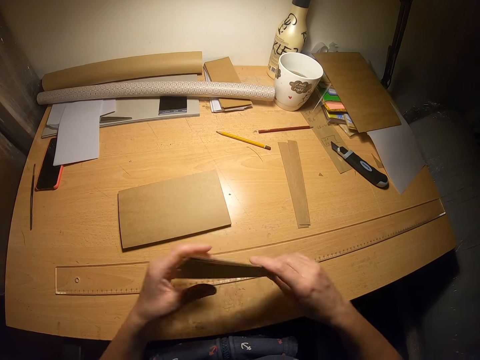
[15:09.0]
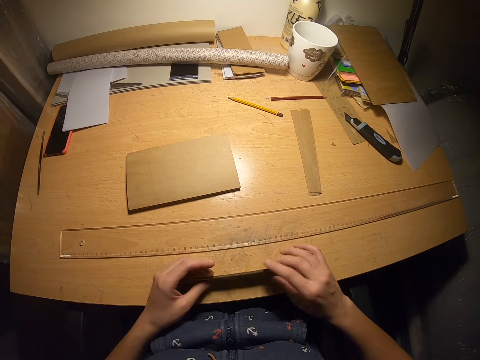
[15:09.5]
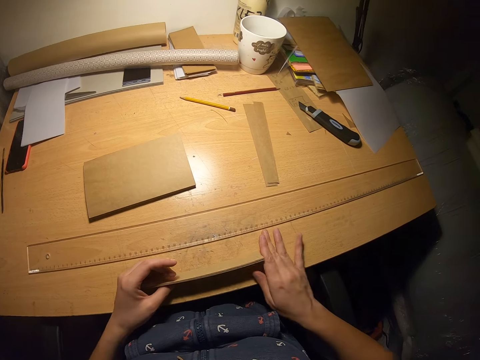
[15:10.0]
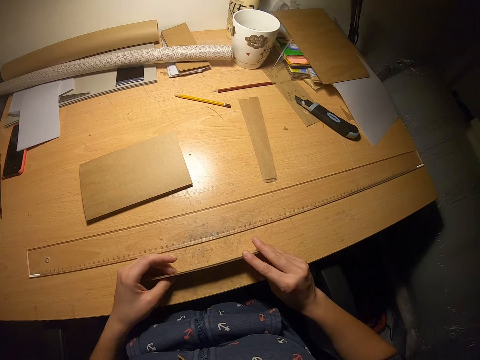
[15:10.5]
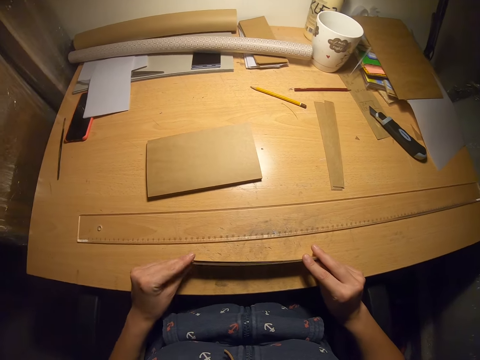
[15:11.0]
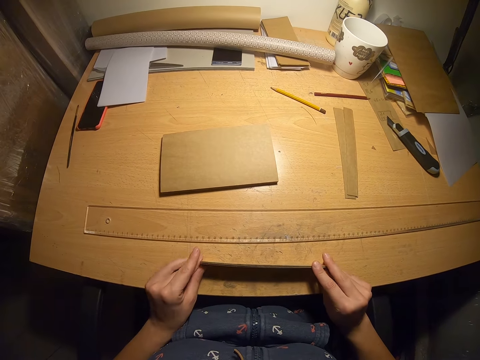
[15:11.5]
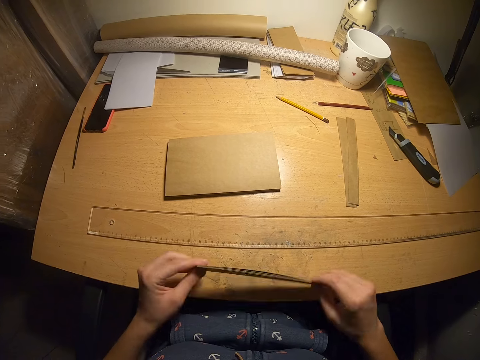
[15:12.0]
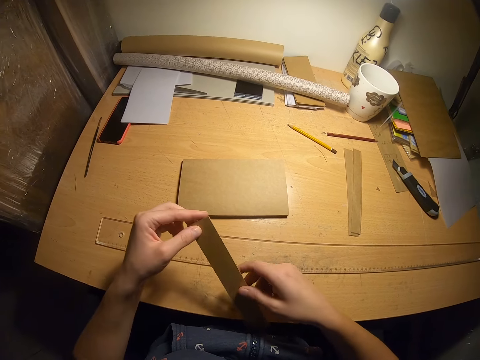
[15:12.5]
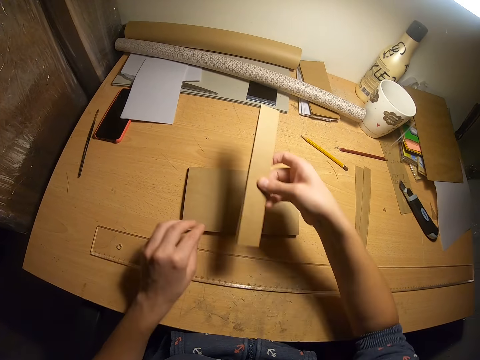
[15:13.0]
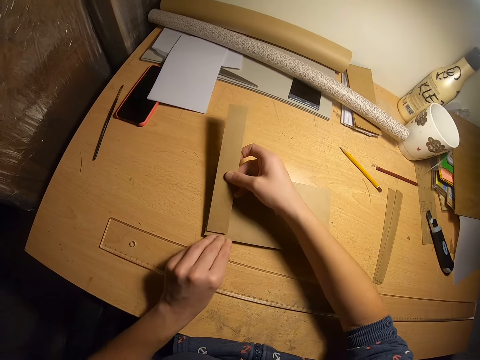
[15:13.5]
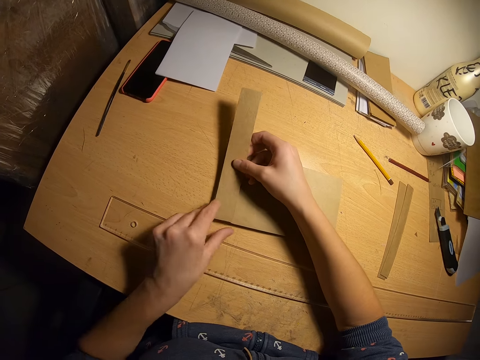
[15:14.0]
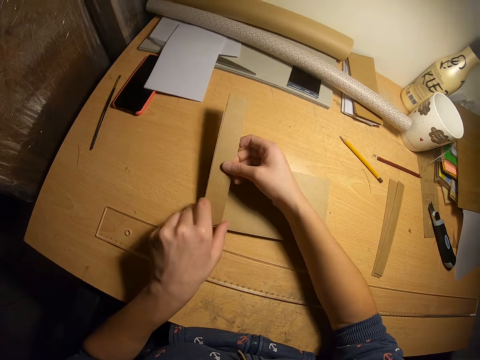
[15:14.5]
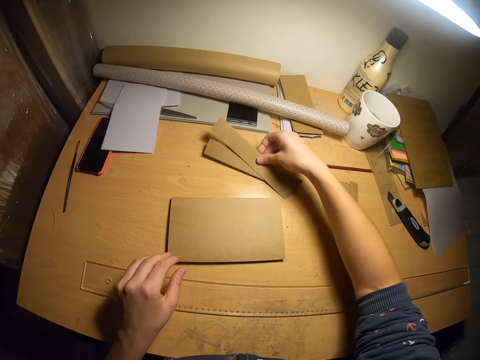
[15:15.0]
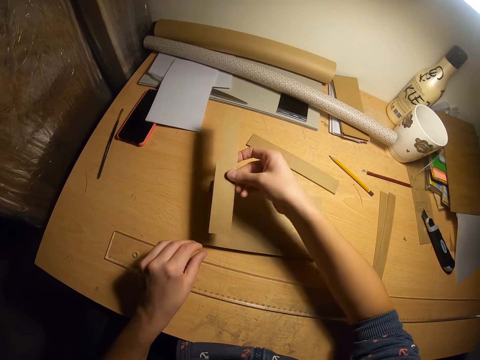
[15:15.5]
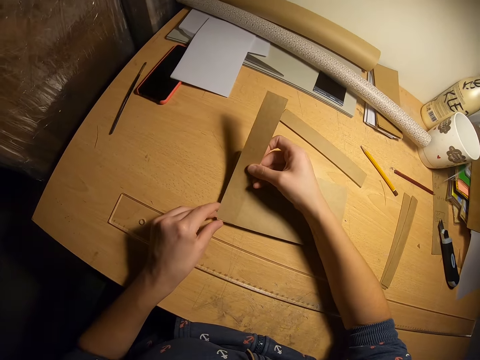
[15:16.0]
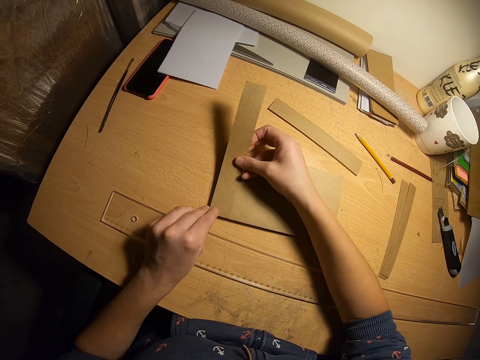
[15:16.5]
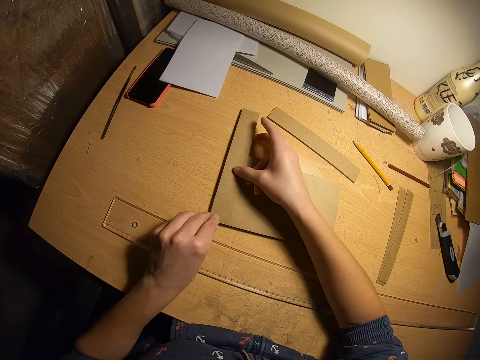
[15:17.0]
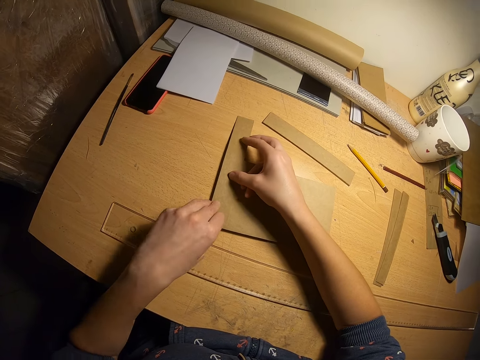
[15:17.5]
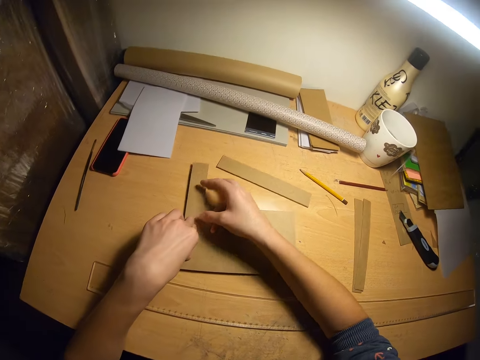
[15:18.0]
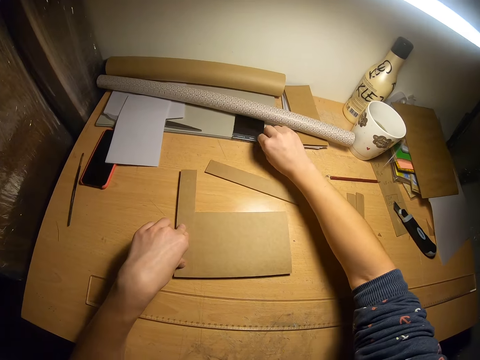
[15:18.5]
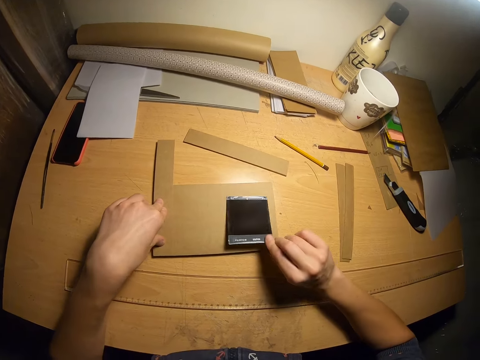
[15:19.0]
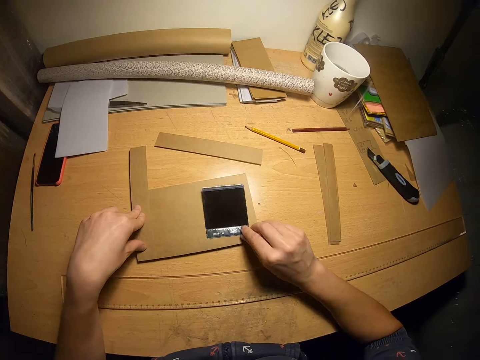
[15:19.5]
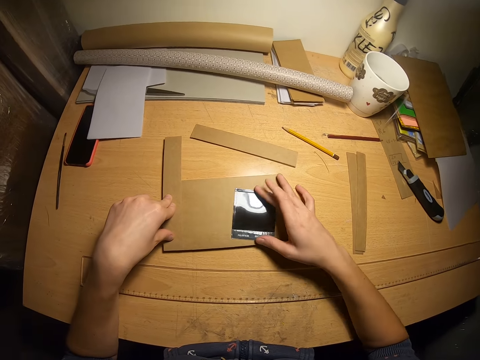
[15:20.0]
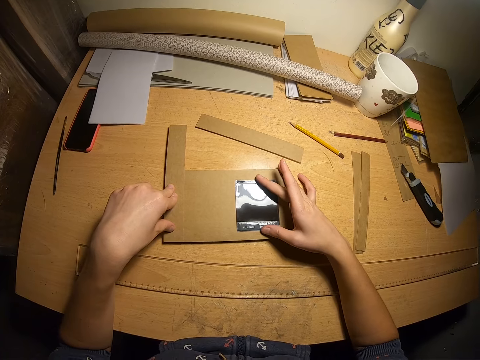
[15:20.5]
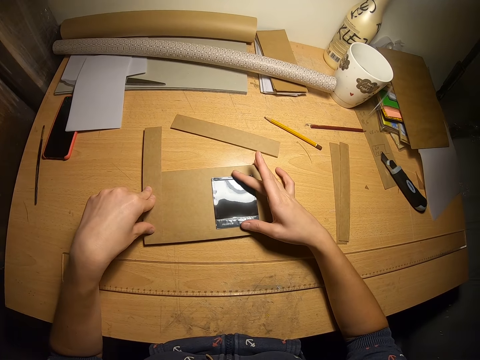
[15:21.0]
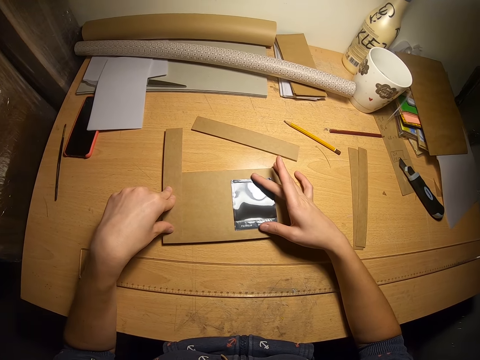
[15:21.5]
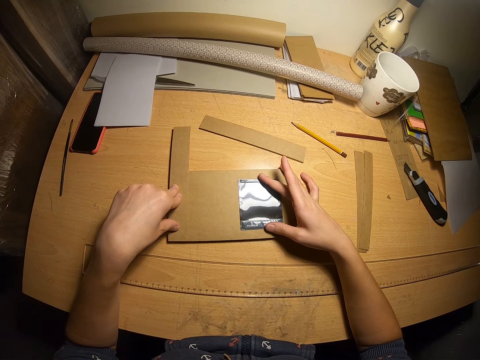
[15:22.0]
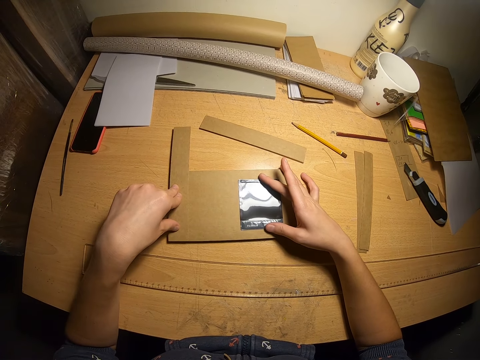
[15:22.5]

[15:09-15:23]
The camera wearer counts the pieces in the hand. They tap the pieces on the table. They place the cut pieces on the left side of the stacks. They remove the cut pieces from the left side of the stacks. They measure the pieces on a manila paper. They place some of the cut pieces in front of the stacks. They place the cut pieces on the left side of the stacks. They take one piece and measure with one piece. They take the ink pad from the front of the paper roll. They place the ink pad on the right side of the stacks on the manila paper. They examine the ink pad on the stacks.

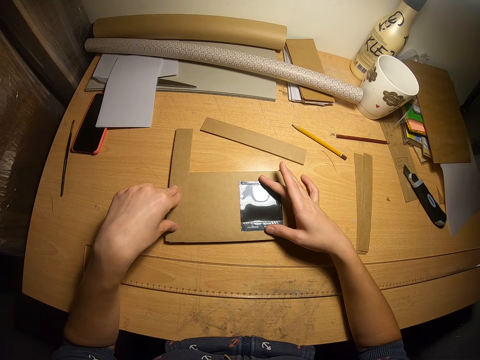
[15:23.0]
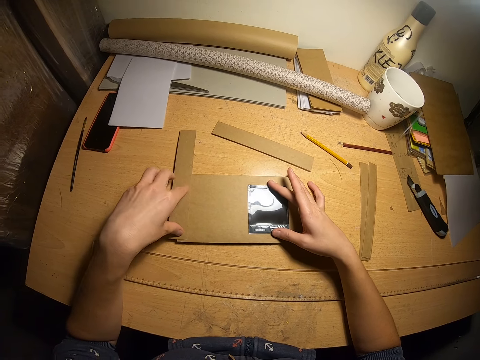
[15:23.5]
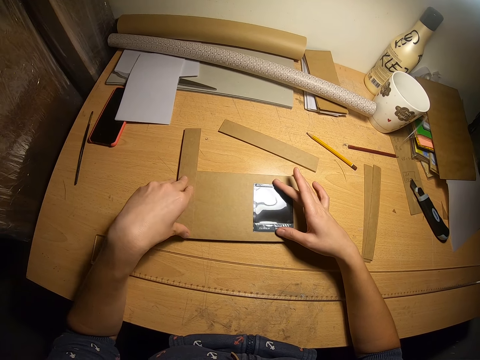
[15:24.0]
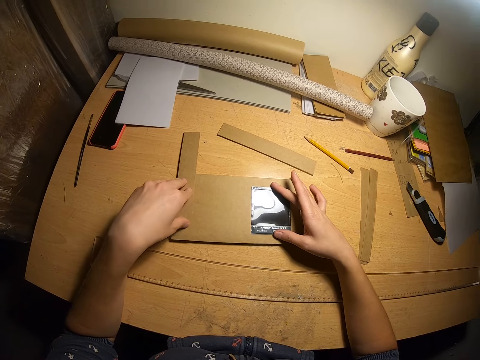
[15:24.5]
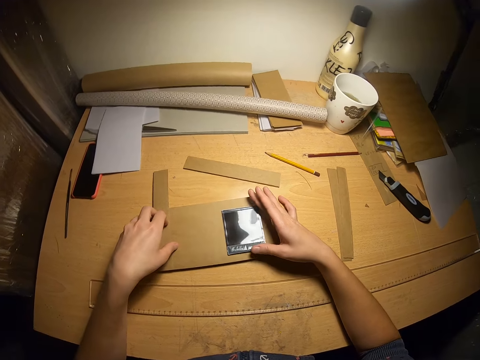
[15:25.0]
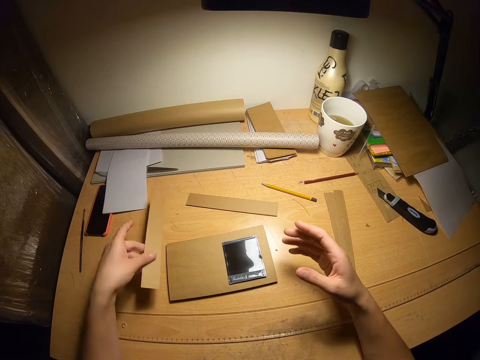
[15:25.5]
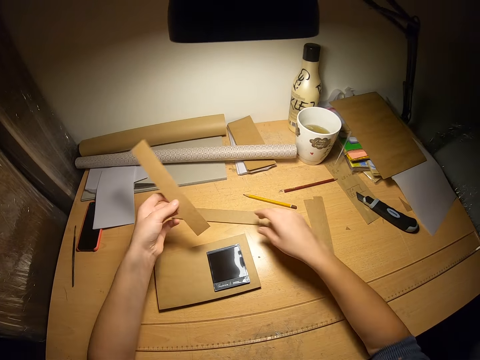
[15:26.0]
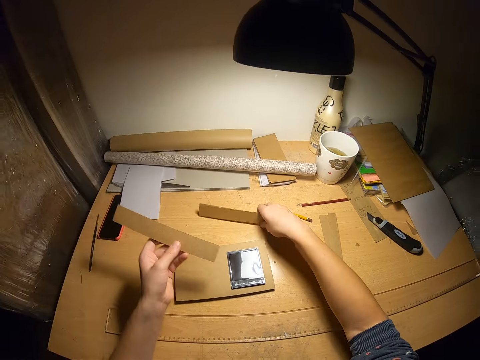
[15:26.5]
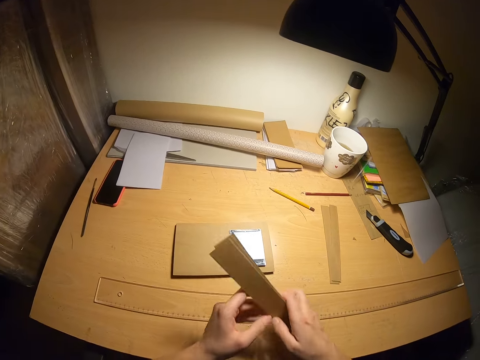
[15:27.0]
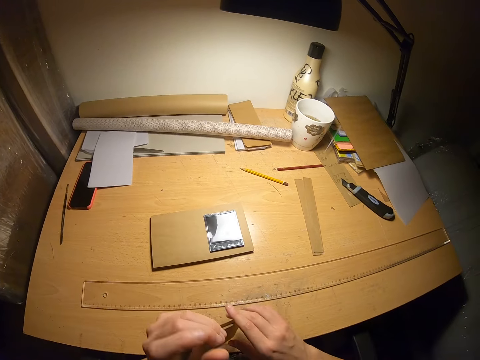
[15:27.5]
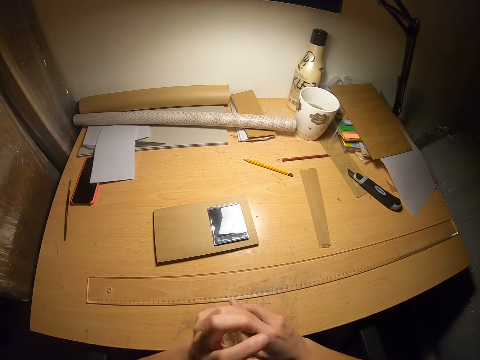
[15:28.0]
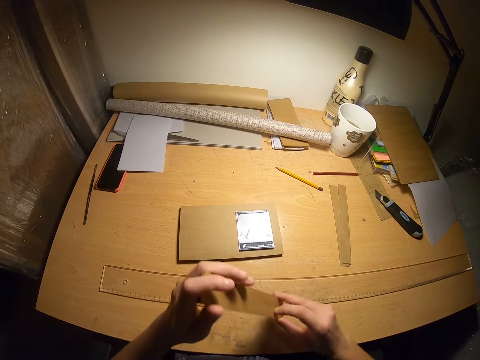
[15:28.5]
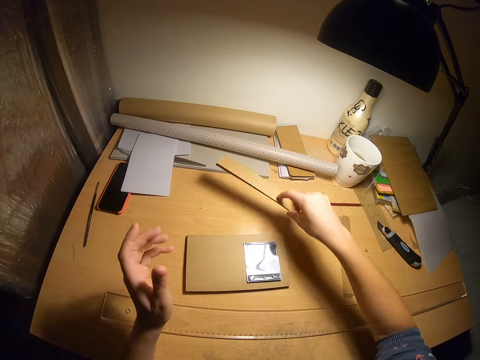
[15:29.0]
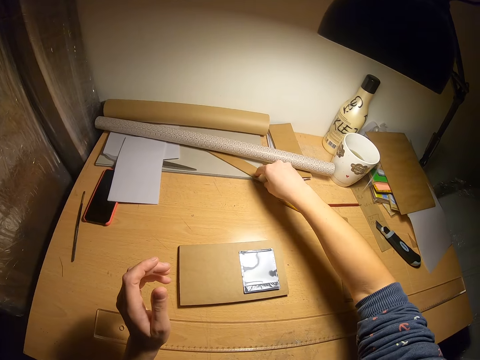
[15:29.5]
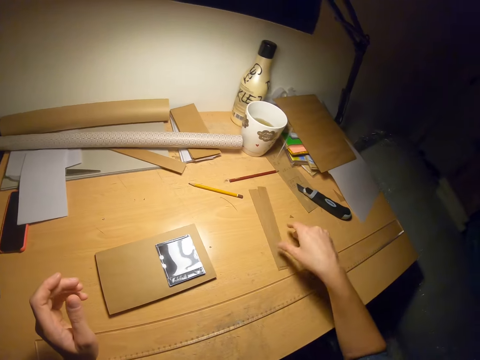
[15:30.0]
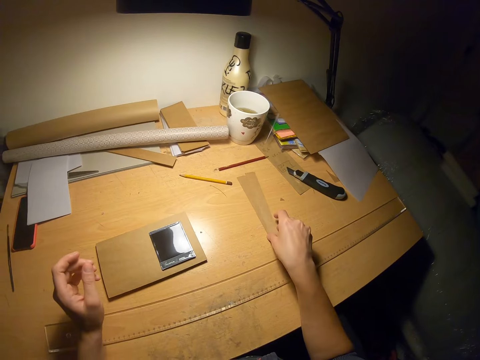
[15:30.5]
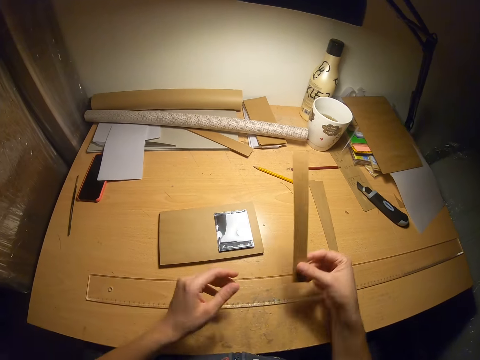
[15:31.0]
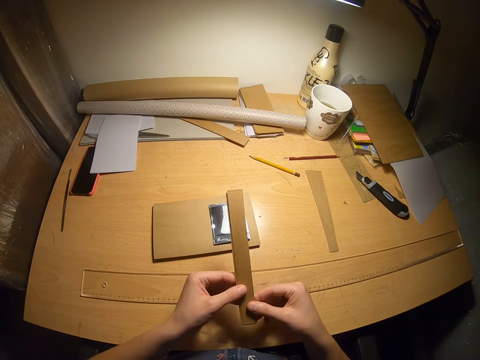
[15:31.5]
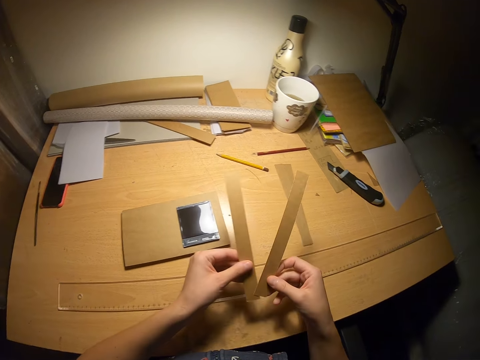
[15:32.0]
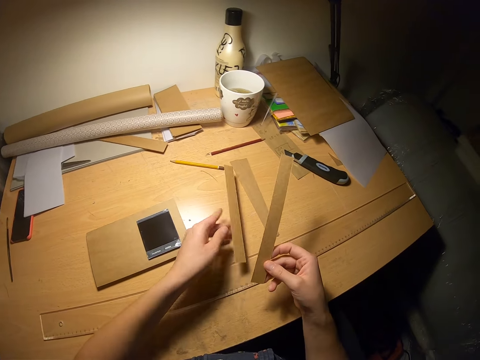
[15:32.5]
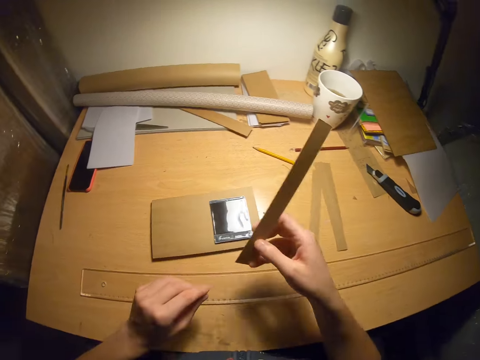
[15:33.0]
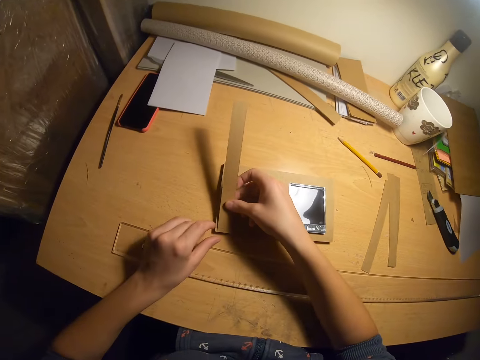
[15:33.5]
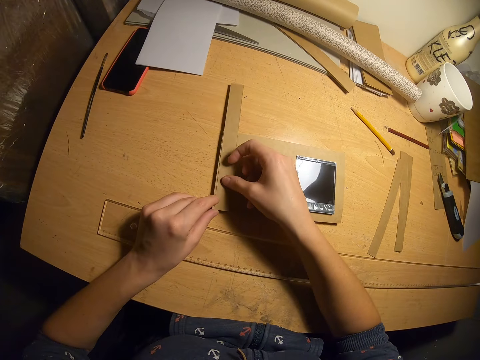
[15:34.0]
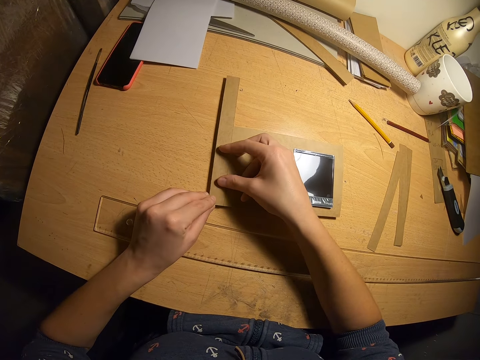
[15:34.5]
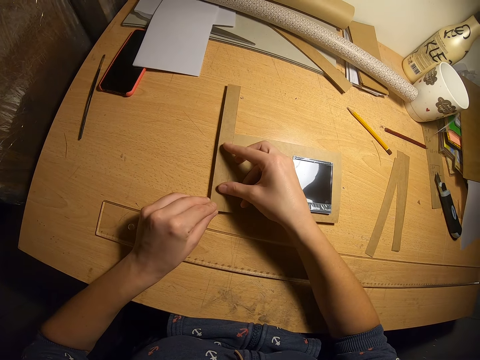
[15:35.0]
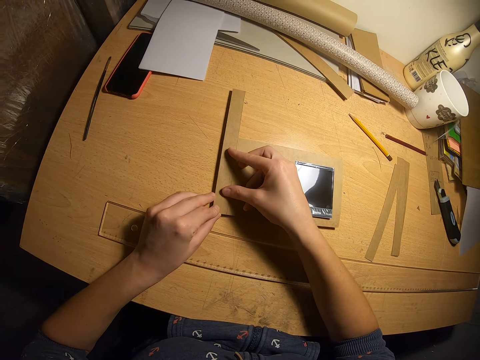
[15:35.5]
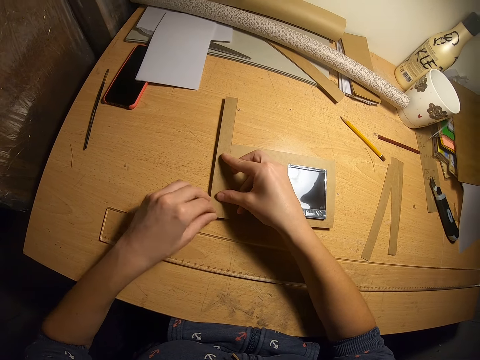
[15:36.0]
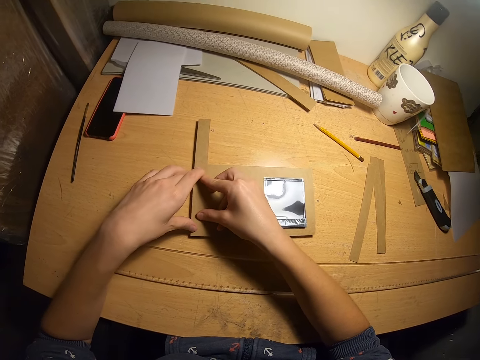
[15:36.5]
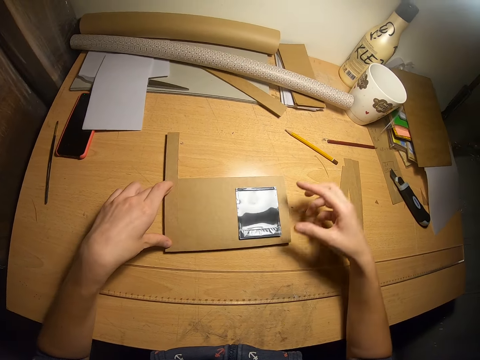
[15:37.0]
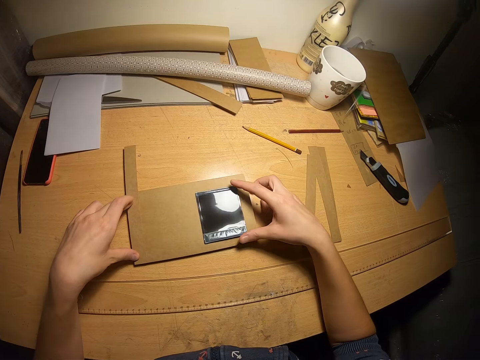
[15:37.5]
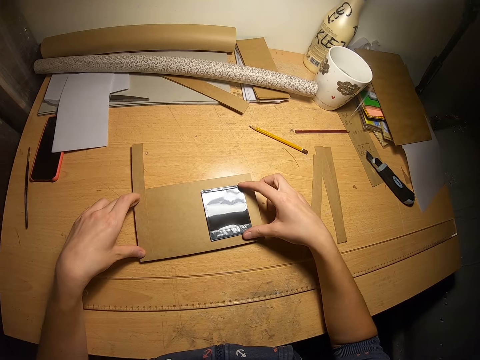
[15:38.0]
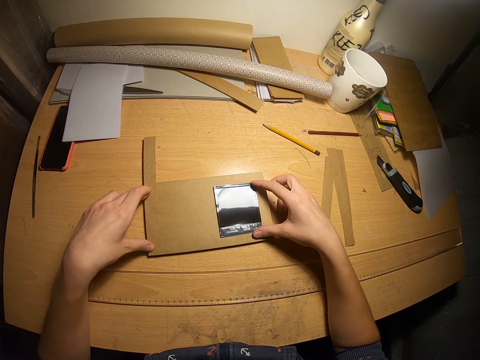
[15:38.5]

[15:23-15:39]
The camera wearer adjusts the cut pieces on the stack further to the left. She removes the cut pieces on the left of the stacks. She holds the piece of manila. She takes the other cut pieces of manila in front of the stacks with her right hand. She collates the cut pieces together in her hands. She taps the pieces on the table. She drops the cut pieces beneath the paper roll. She takes some of the cut pieces on the right side of the table. She separates the cut pieces. She drops some of the cut pieces on the right side of the table. She holds some of the cut pieces in her right hand. She places the cut pieces on the left side of the stacks. She measures with one piece. She examines the cut pieces briefly. She holds down the cut pieces with her left hand. She examines the ink pad on the stacks.
